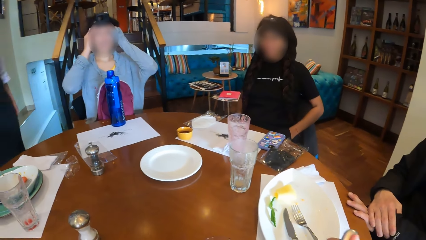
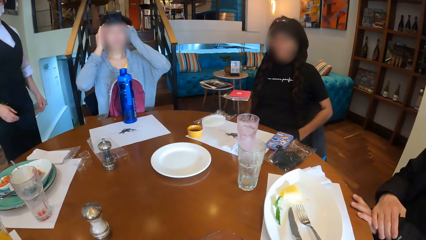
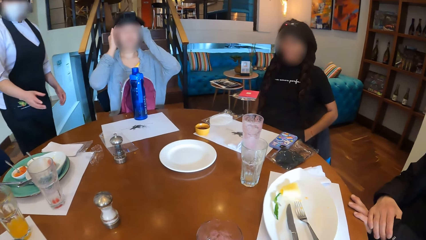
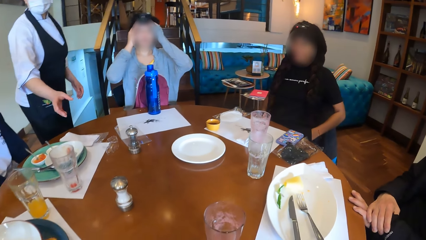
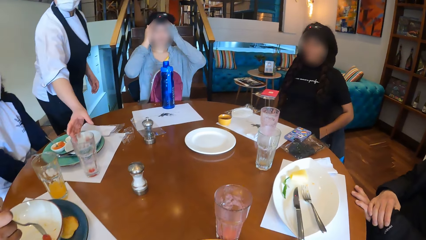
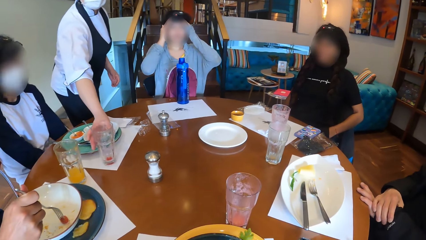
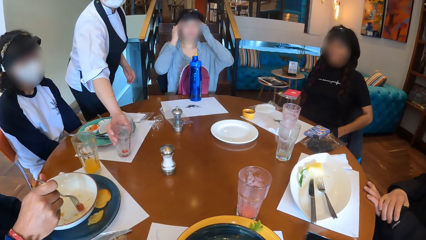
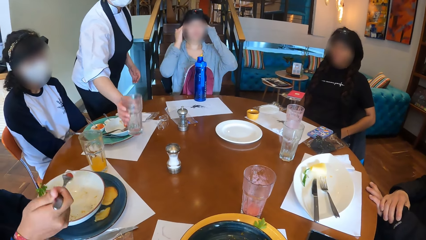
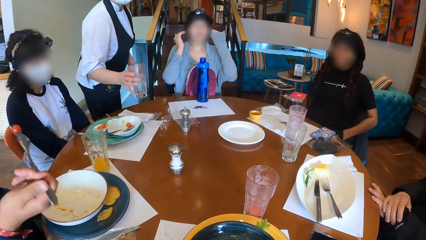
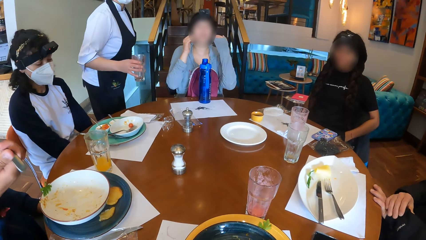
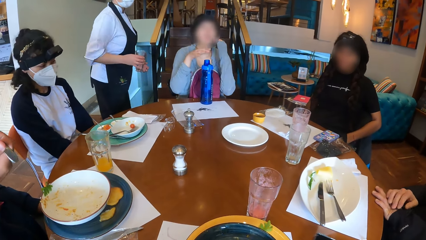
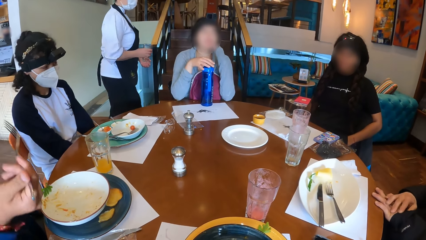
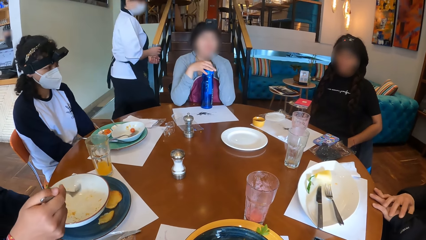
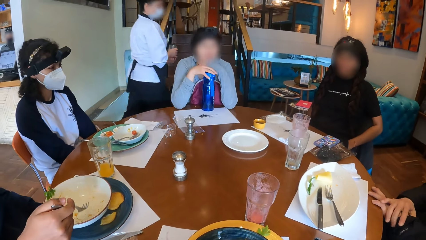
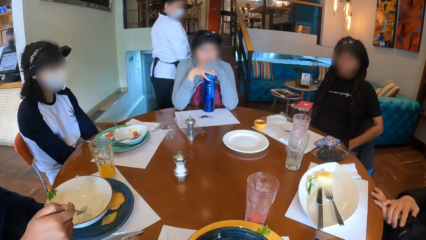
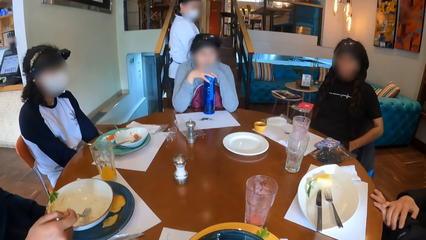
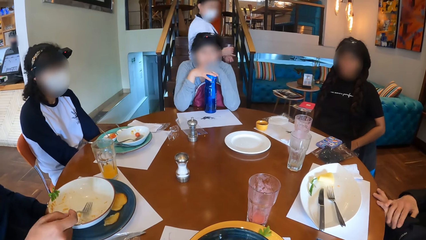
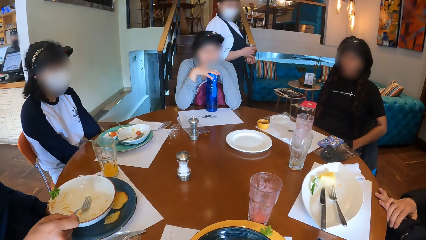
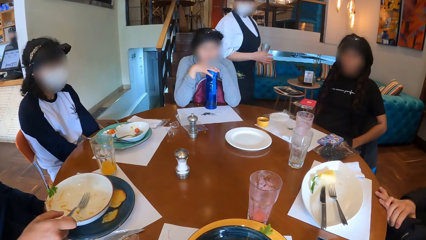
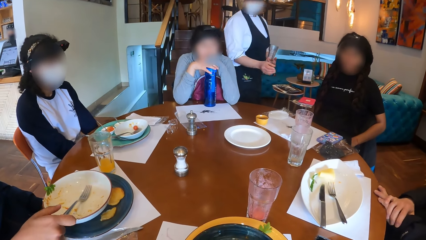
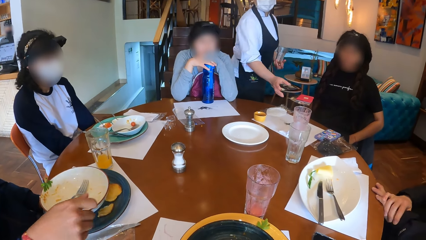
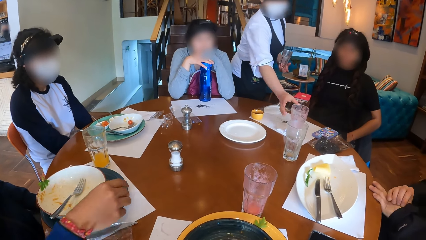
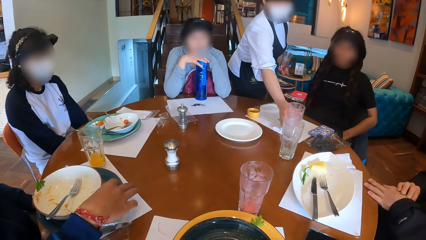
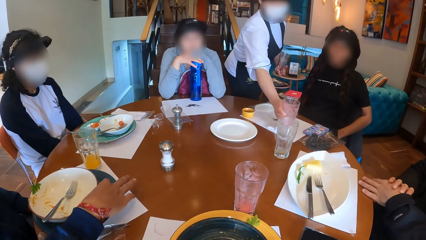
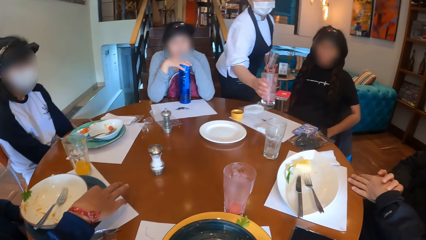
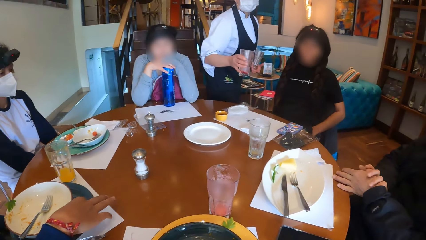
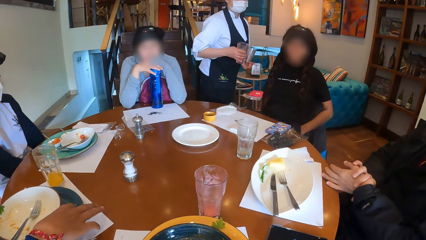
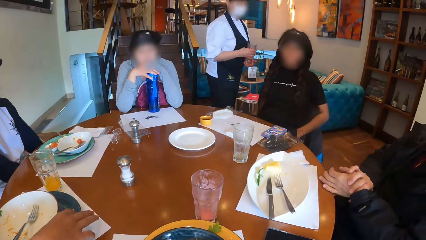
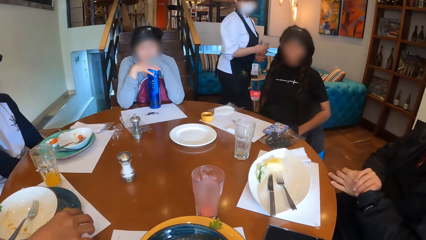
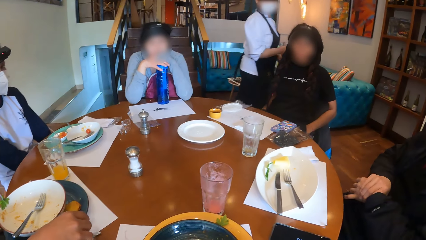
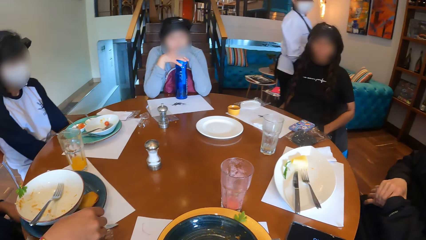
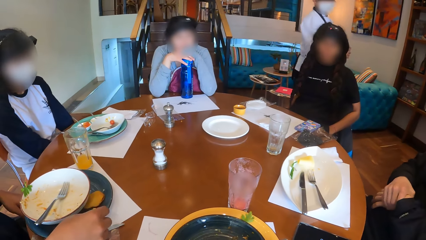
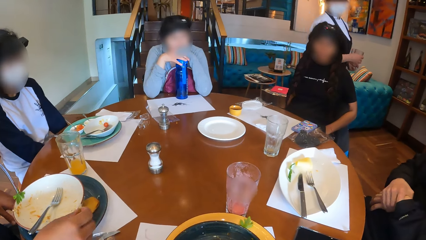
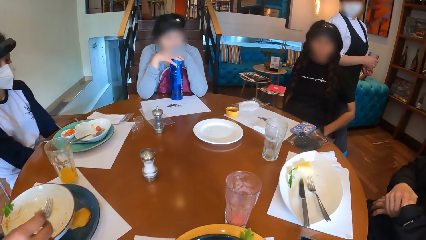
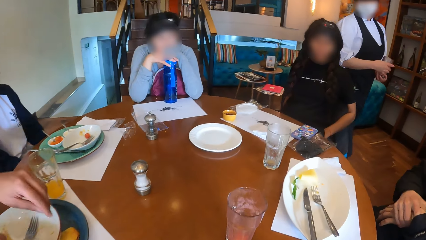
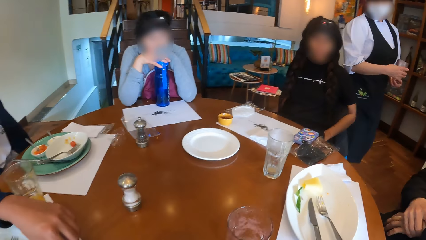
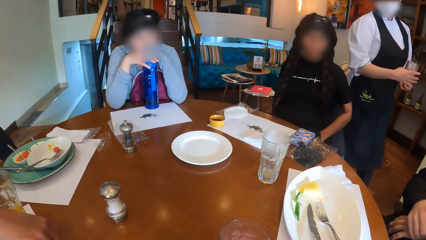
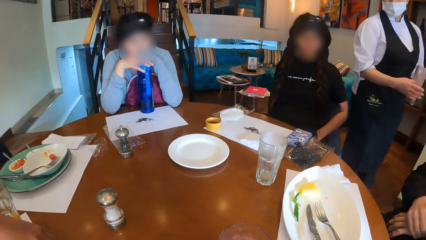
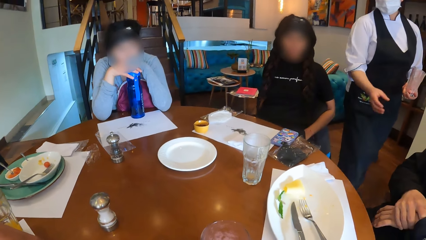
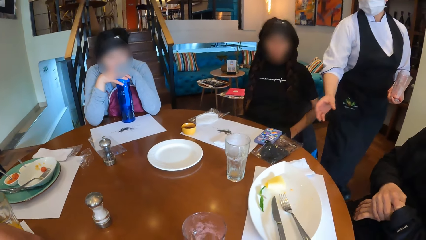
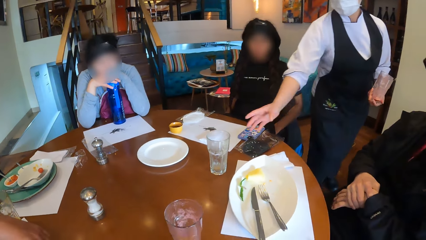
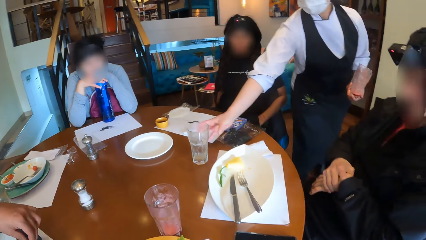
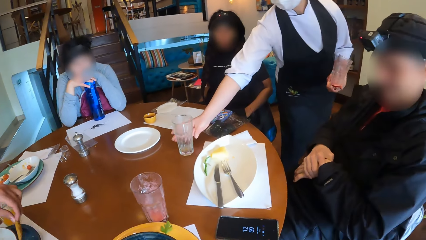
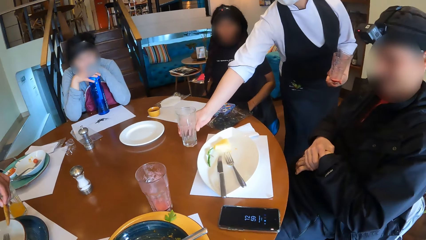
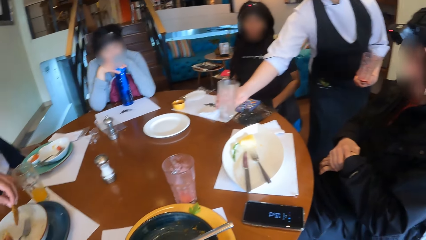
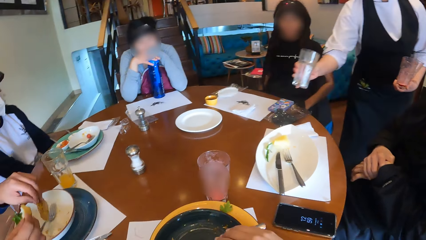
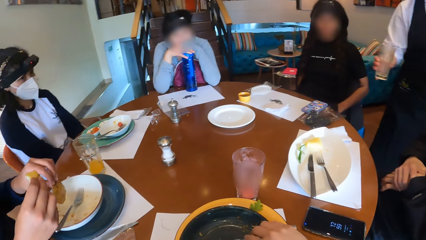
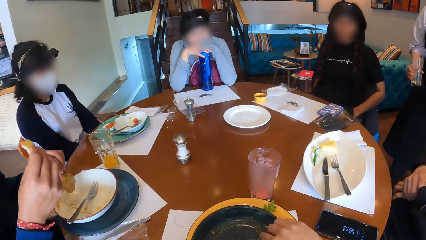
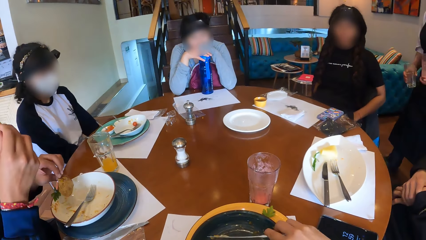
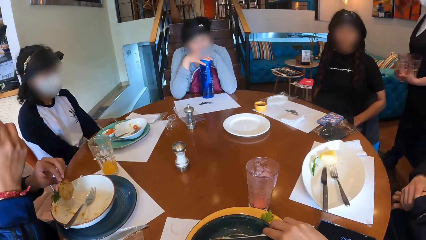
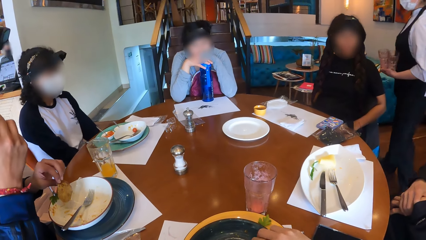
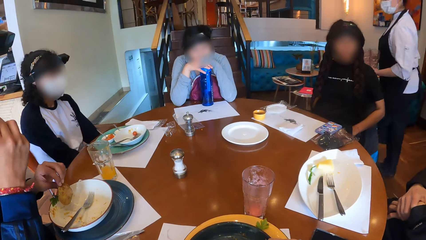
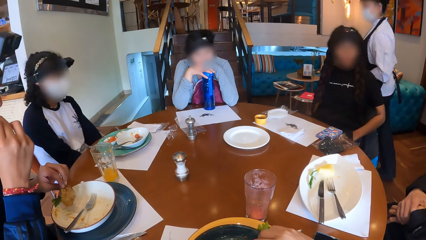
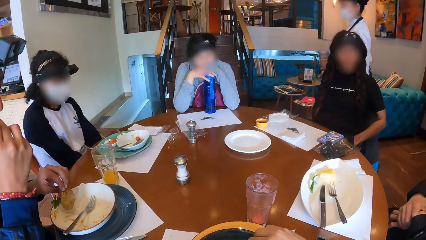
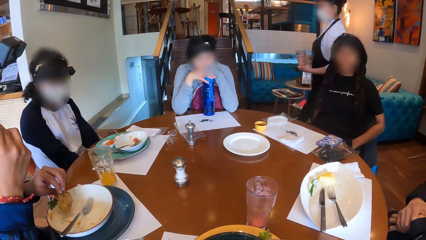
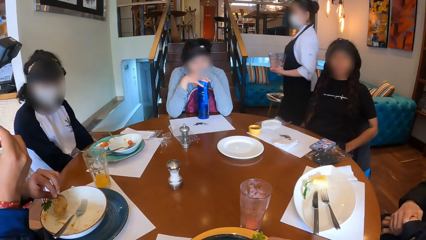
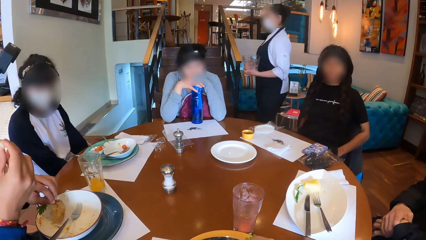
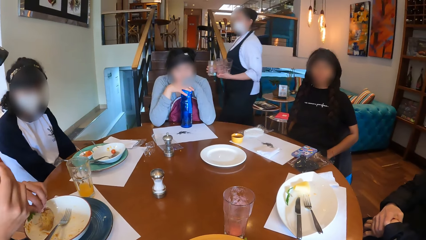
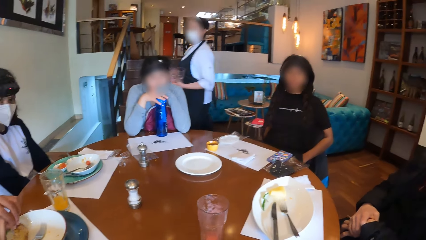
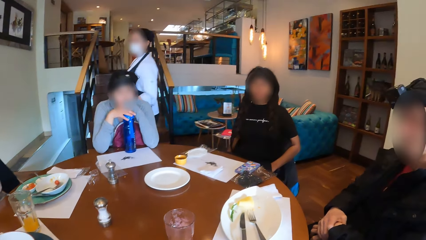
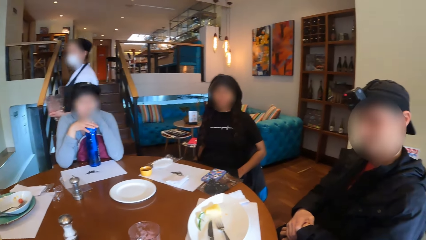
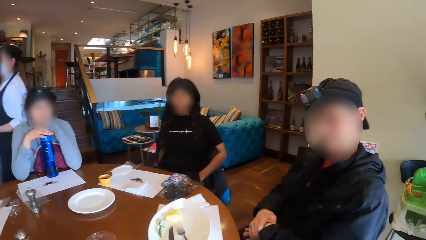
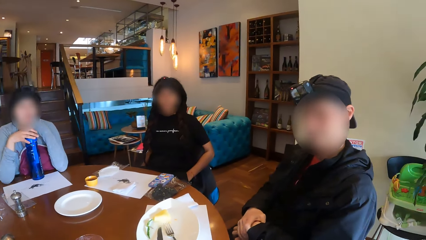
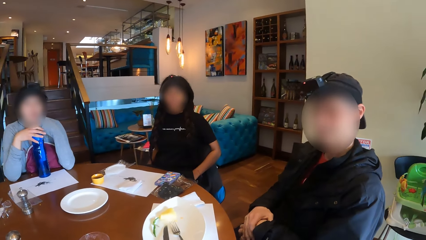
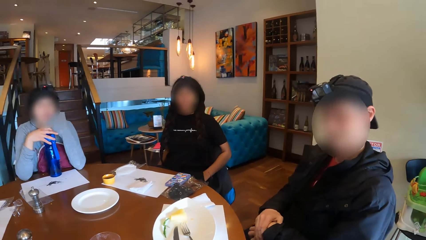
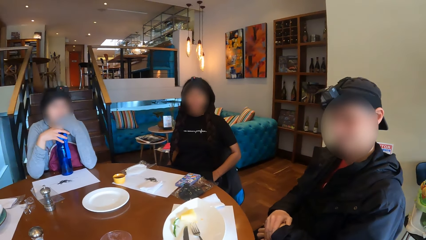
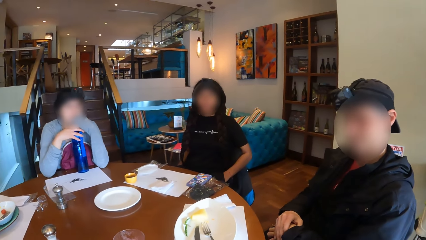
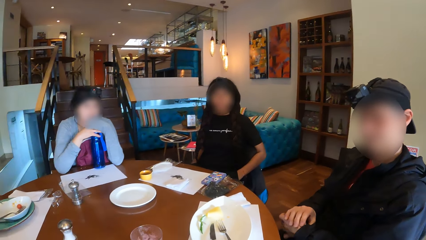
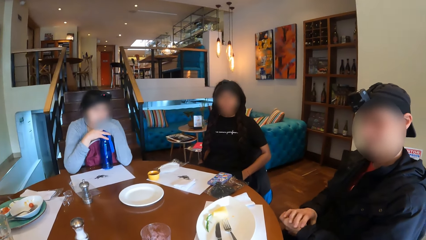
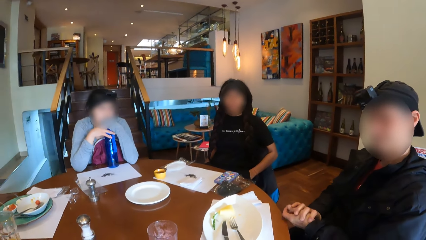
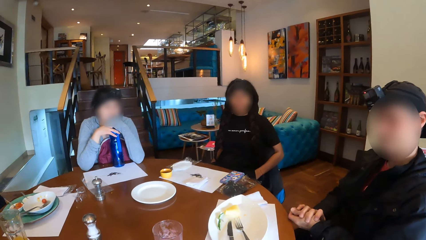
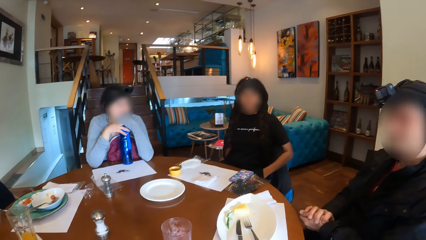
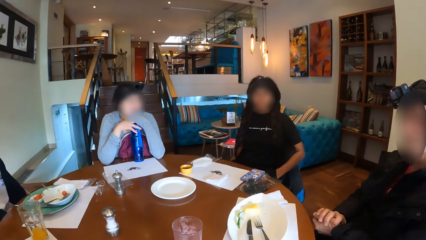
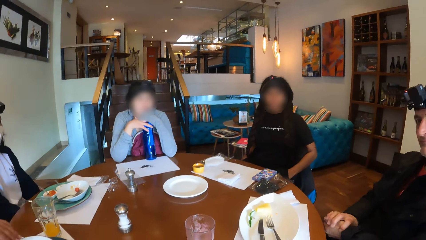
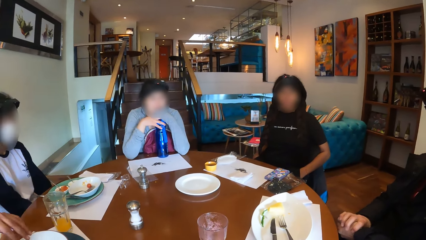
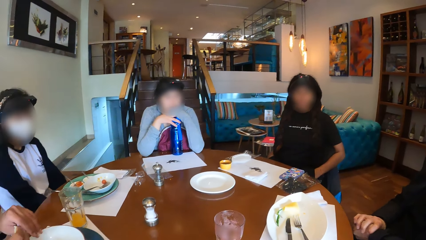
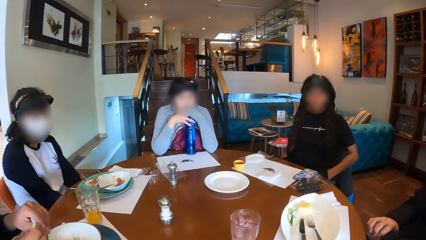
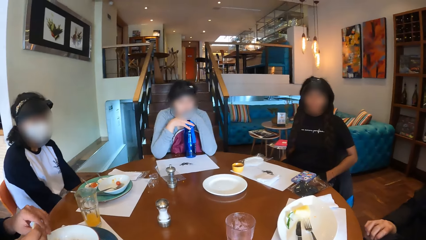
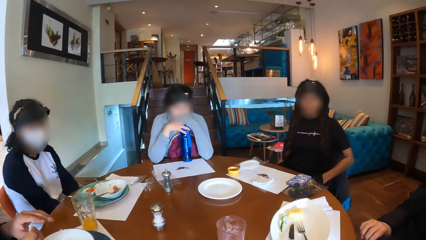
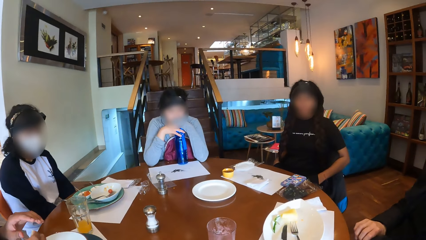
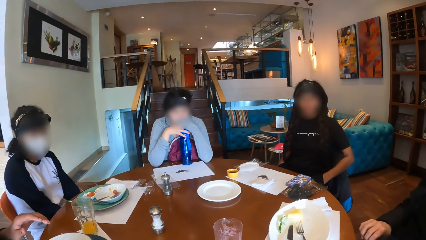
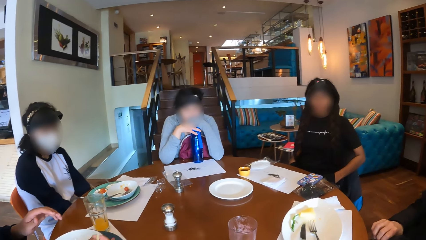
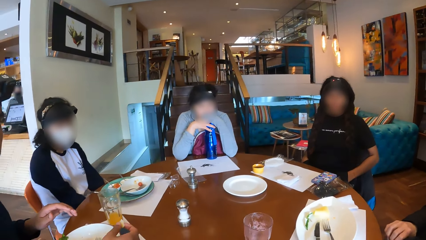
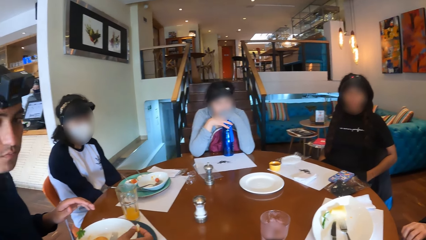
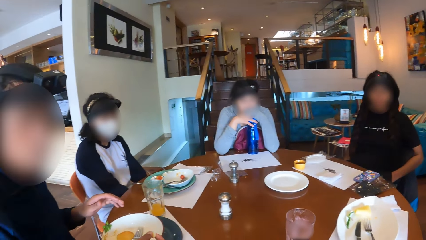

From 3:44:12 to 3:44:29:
The camera wearer looks around the room. A waitress picks up the empty cup from the table with her right hand. A man eats a berry with the fork. Another man picks up the glass. A woman holds the water bottle on the table with both hands. The first man drops the fork into the plate with his right hand. The waitress picks up the empty cup from the table with her right hand. The first man picks up a piece of food from the plate with his right hand. He picks up a piece of food from the plate with his left hand. The waitress picks up the empty cup from the table with her right hand. The camera wearer takes the fork in the plate with her right hand. The first man eats the piece of food with his right hand. The waitress moves away from the table with the empty cups. The camera wearer gathers the food in the plate with the knife. She looks around the room. A third man nods his head. The first man wiggles his left fingers.
